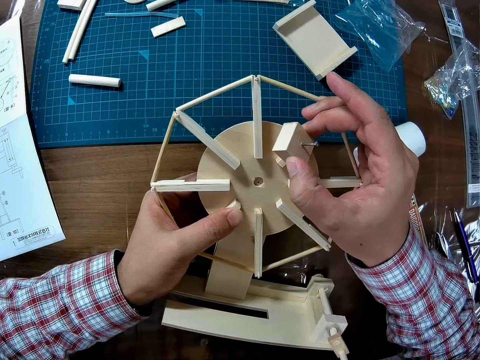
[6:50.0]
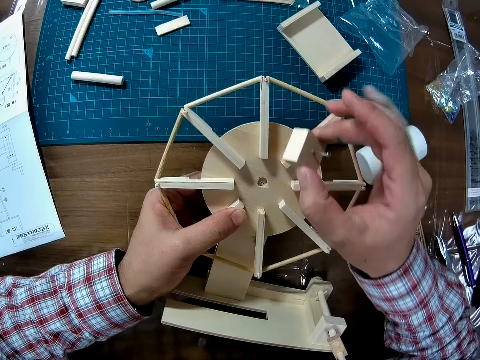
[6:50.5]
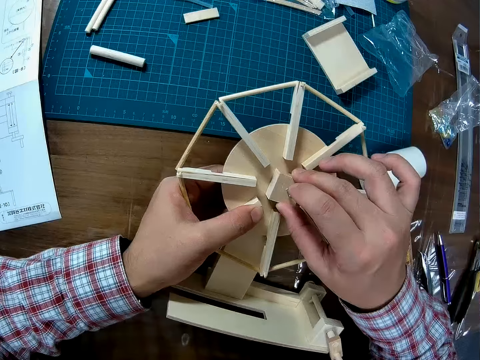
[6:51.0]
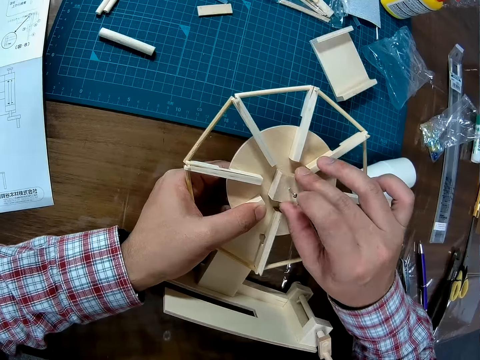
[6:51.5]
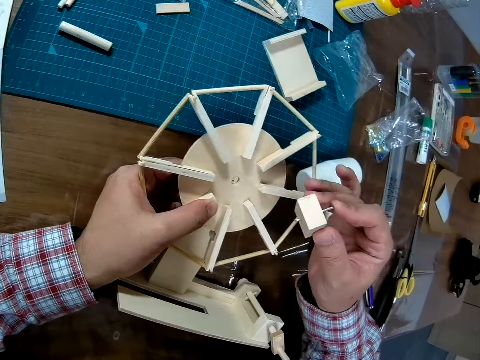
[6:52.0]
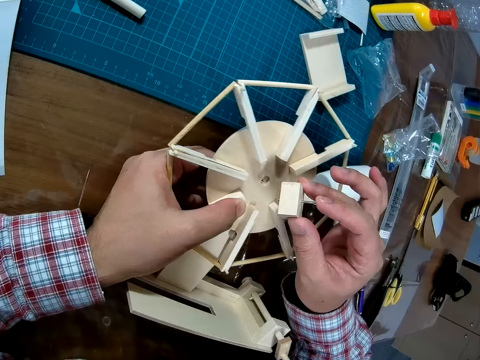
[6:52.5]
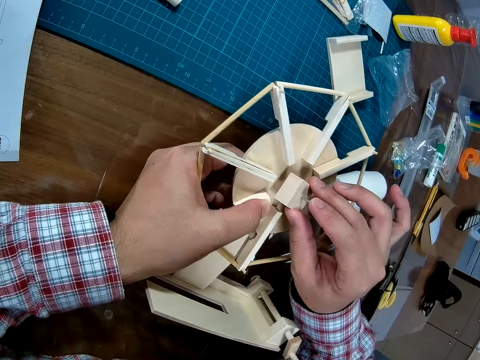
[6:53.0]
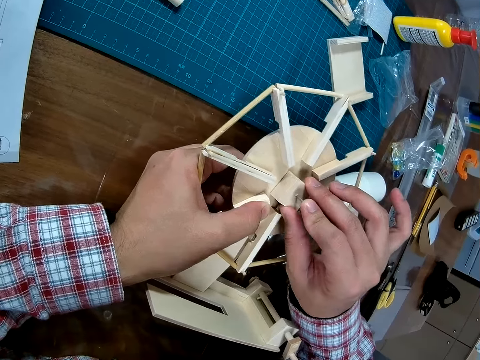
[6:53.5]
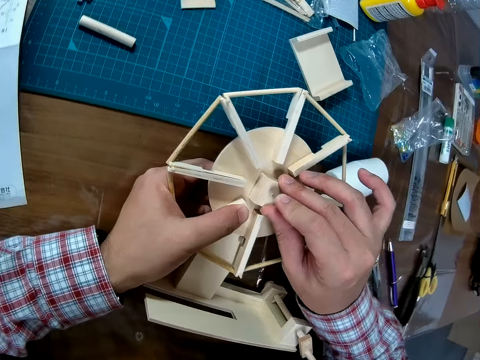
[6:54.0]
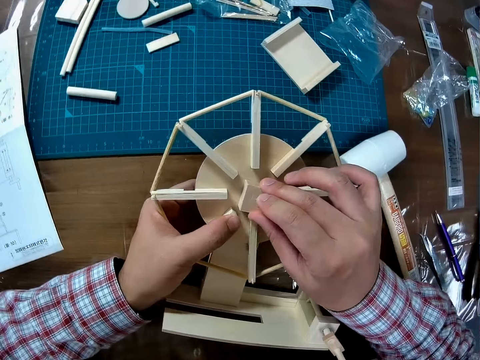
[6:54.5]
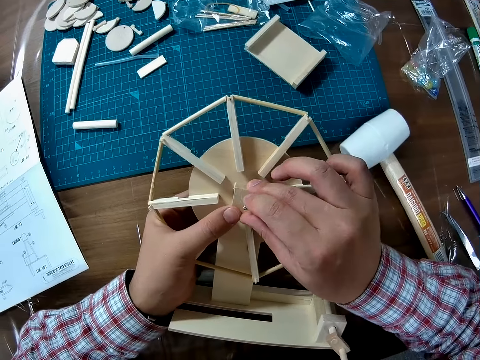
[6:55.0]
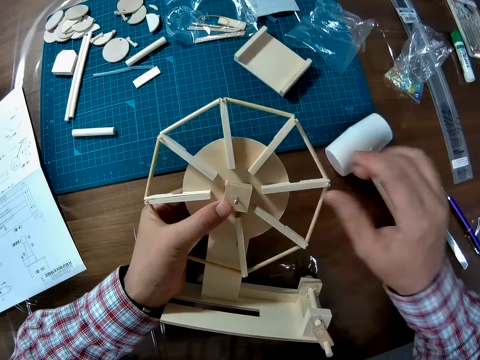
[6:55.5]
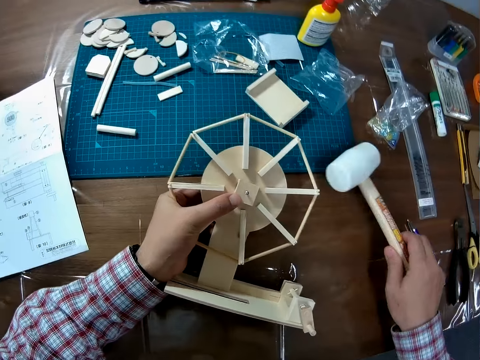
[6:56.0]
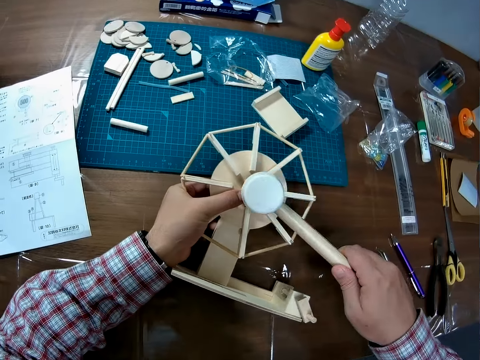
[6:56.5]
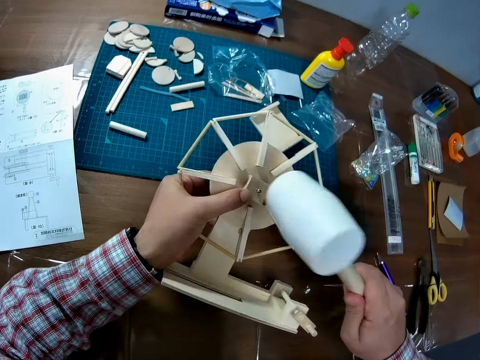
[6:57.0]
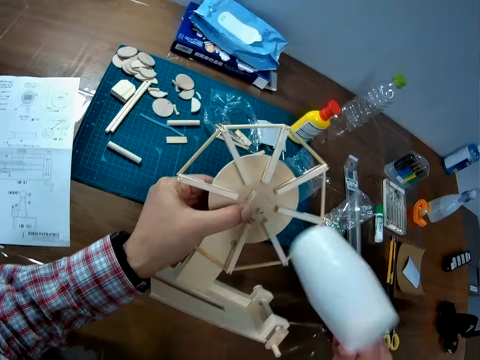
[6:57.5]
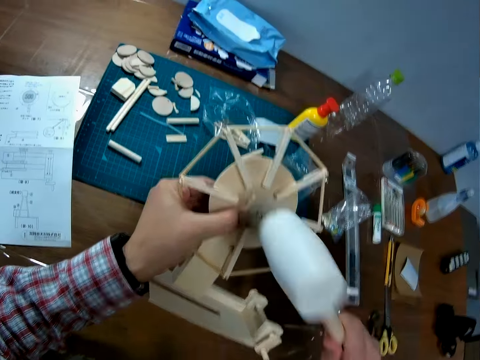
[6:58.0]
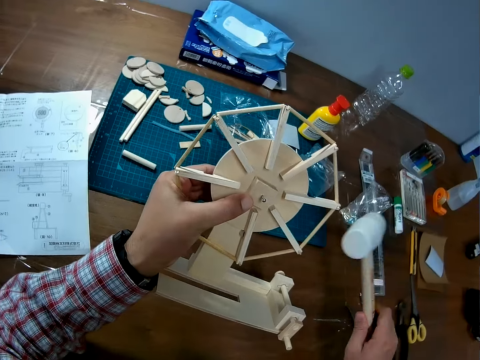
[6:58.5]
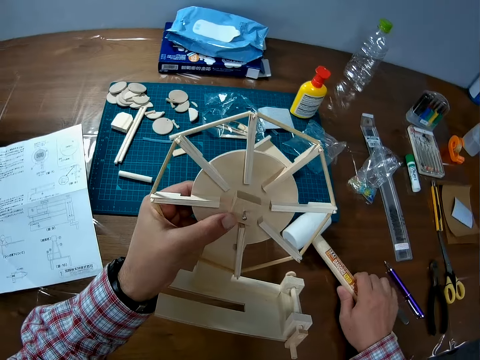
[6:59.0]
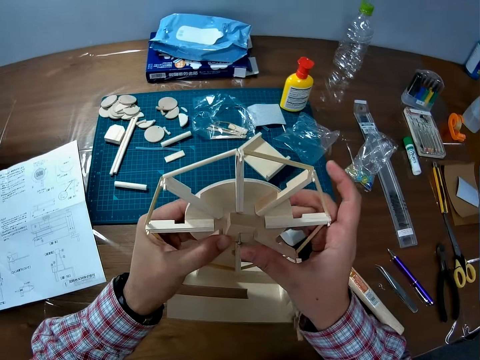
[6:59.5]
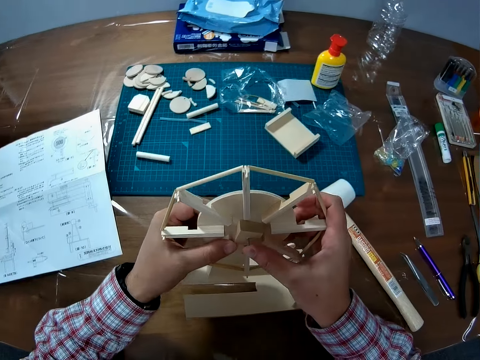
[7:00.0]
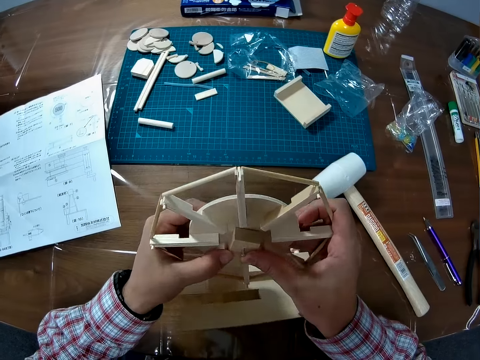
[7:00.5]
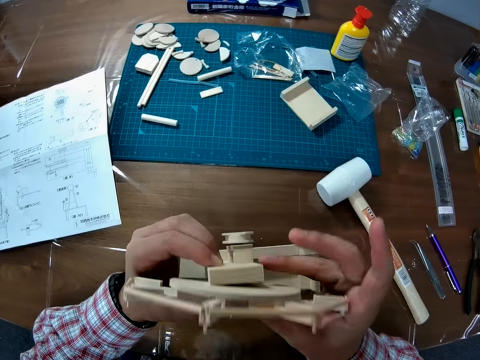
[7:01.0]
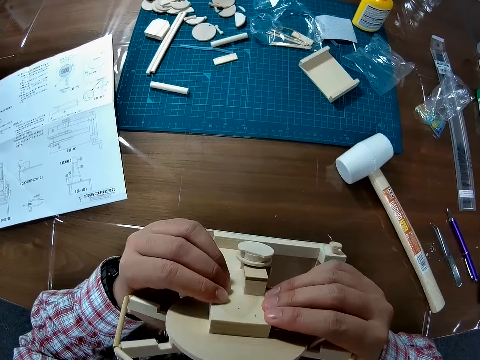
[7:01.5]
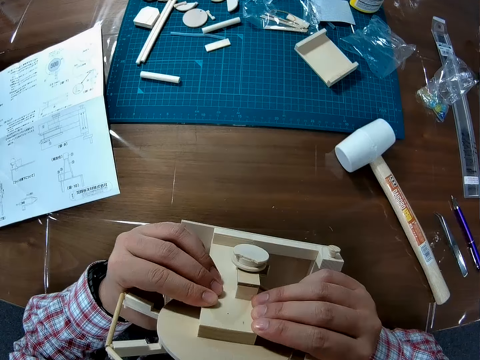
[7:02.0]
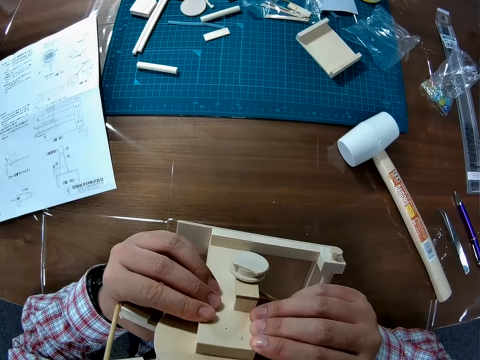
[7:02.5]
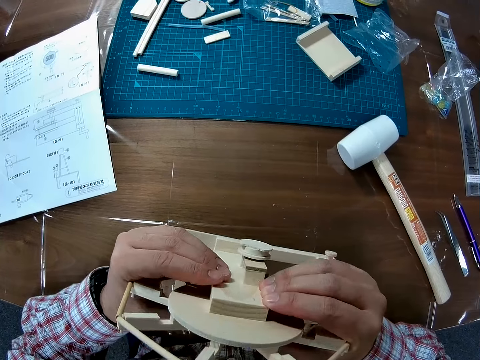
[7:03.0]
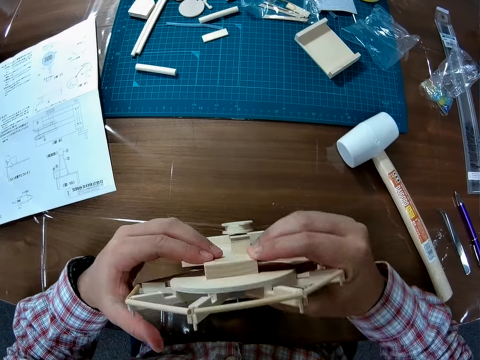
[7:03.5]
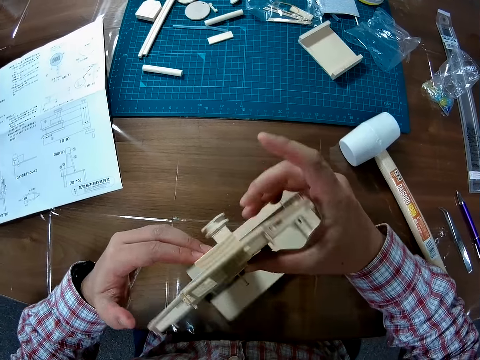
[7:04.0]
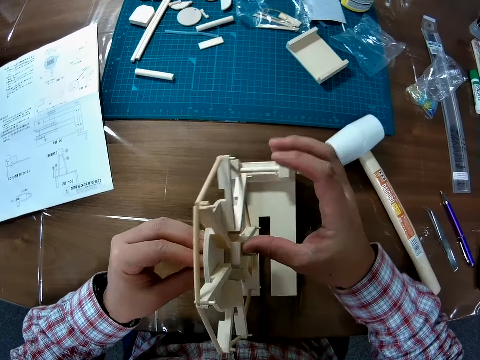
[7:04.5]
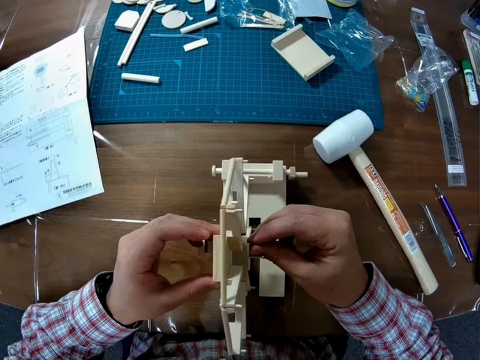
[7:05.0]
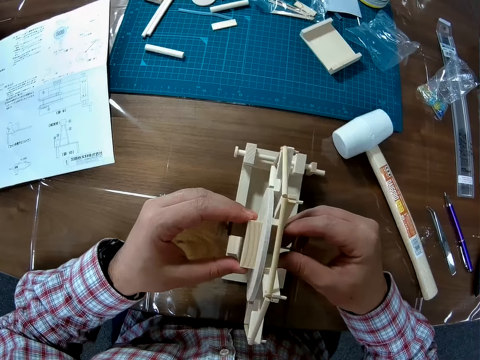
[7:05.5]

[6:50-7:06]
The camera wearer adjusts the wind vane. They fix the wood piece. They put back part of something. They remove part of something. They put back part of something. They remove one hand from something. They pick up the hammer from the table. They hit the nail on the wood piece with the hammer. They drop the hammer on the table. They press the nail in something. They examine the wind mill. They turn something.

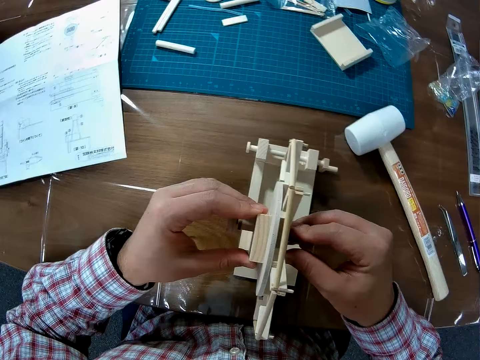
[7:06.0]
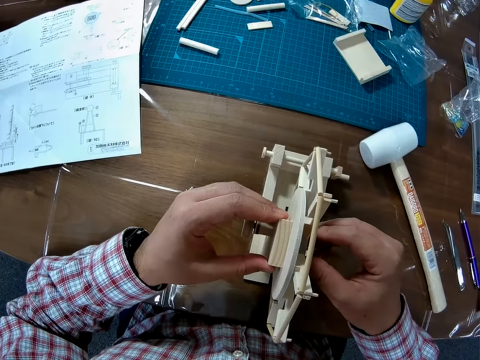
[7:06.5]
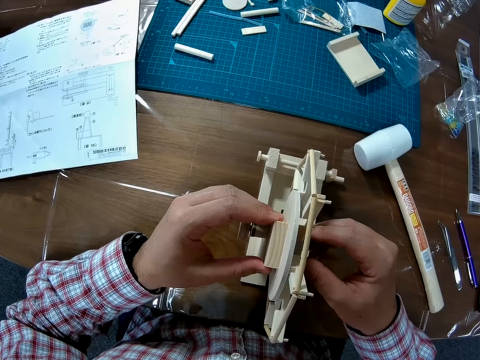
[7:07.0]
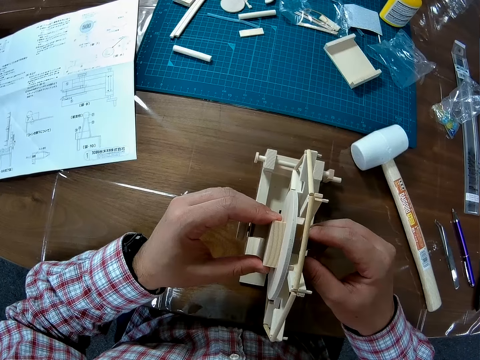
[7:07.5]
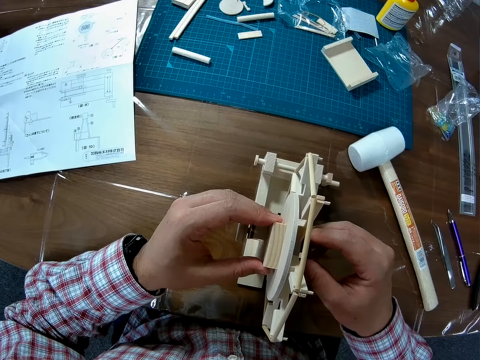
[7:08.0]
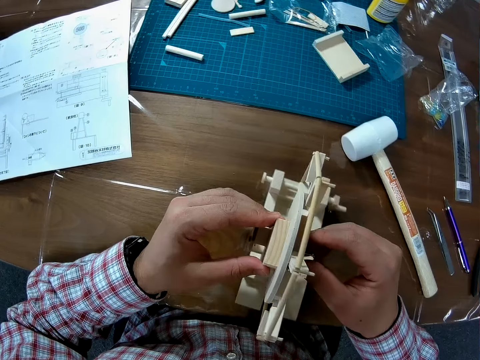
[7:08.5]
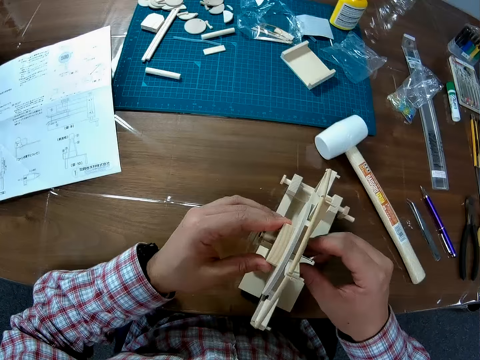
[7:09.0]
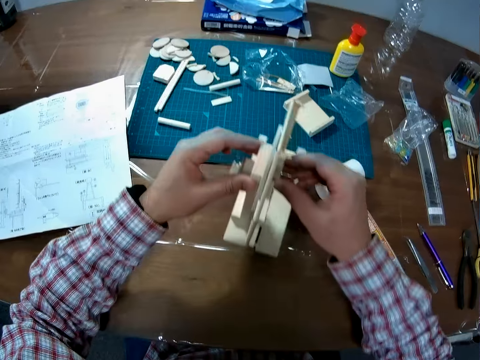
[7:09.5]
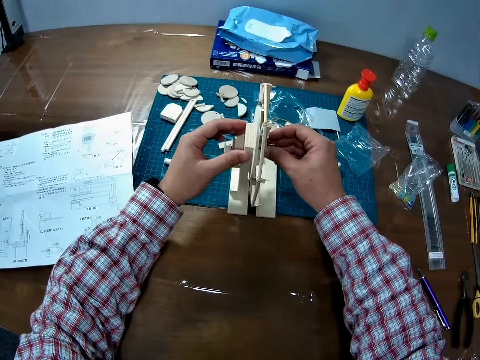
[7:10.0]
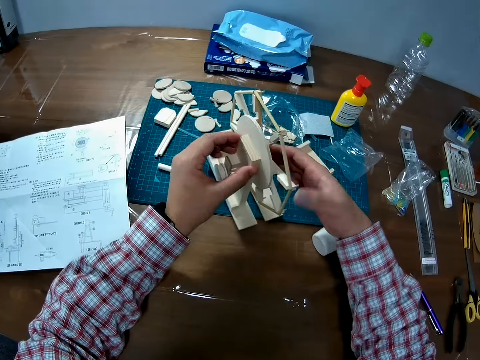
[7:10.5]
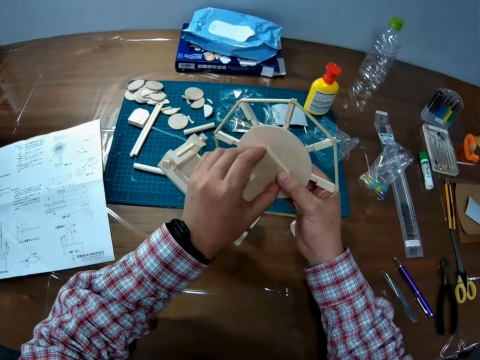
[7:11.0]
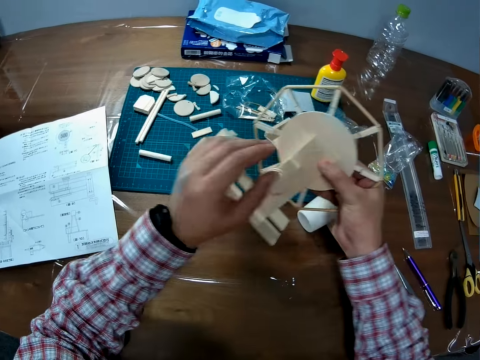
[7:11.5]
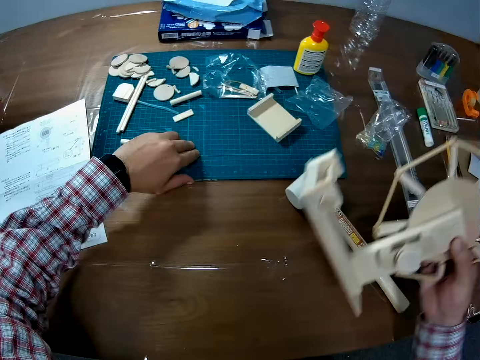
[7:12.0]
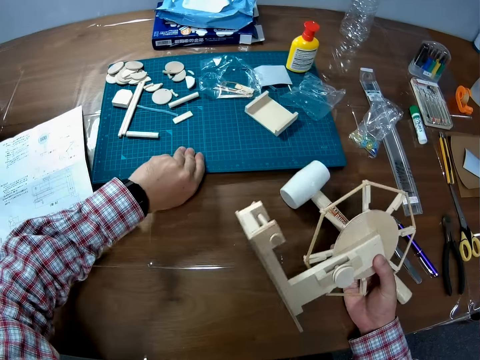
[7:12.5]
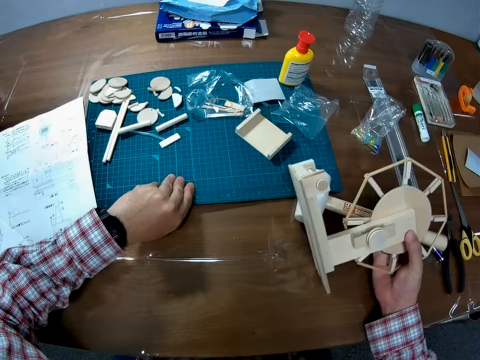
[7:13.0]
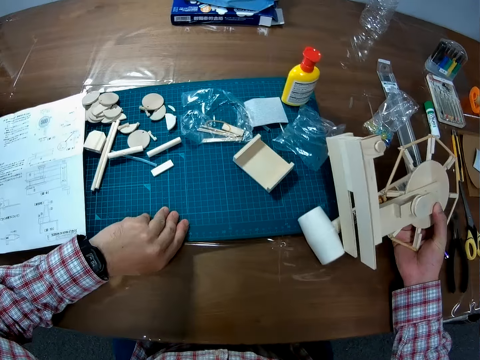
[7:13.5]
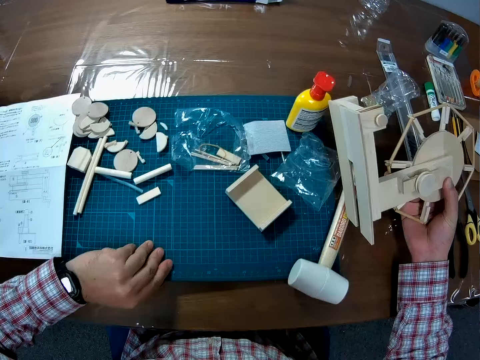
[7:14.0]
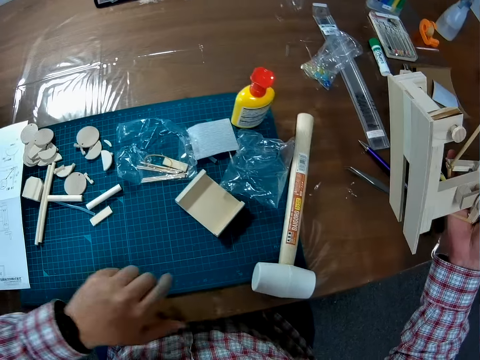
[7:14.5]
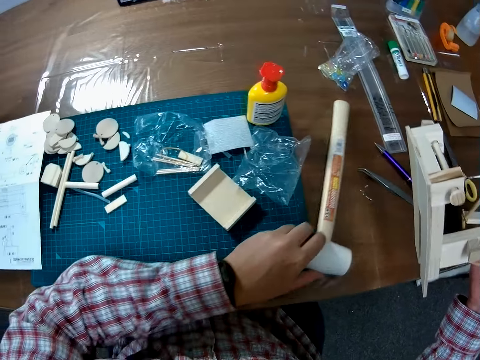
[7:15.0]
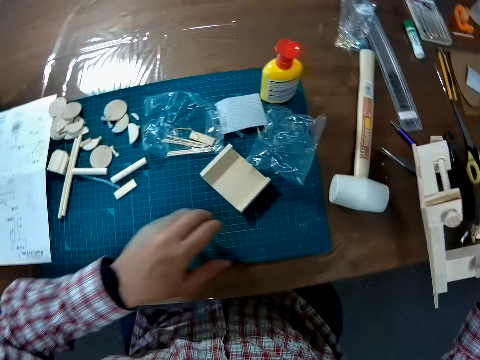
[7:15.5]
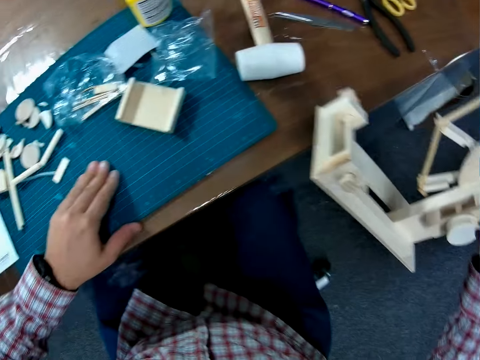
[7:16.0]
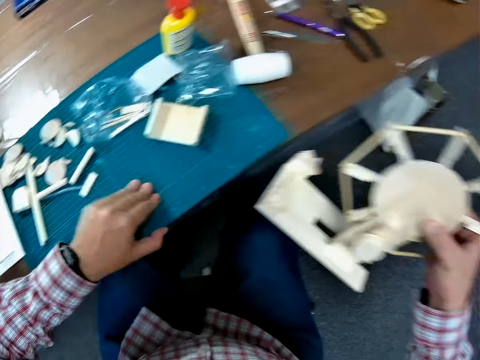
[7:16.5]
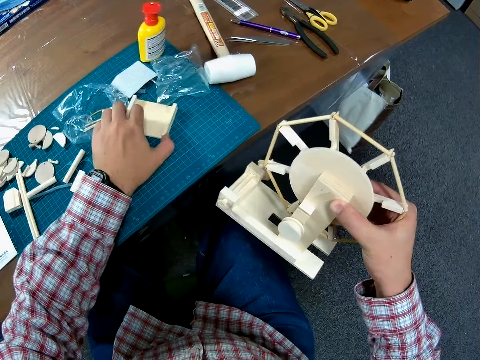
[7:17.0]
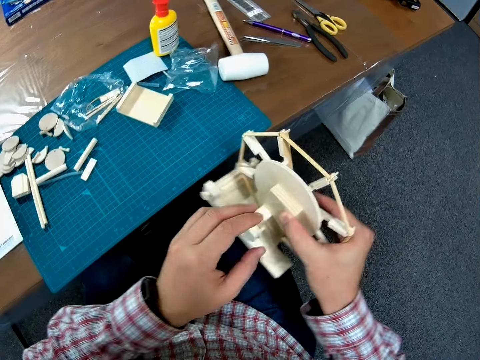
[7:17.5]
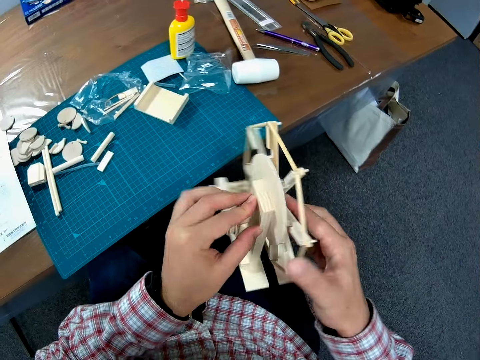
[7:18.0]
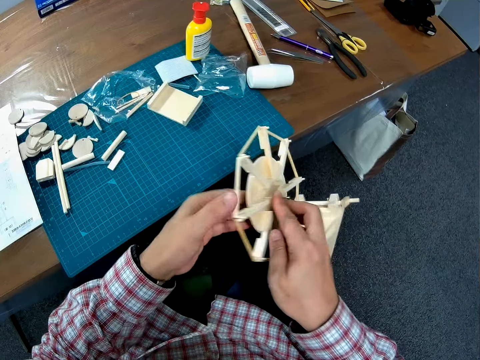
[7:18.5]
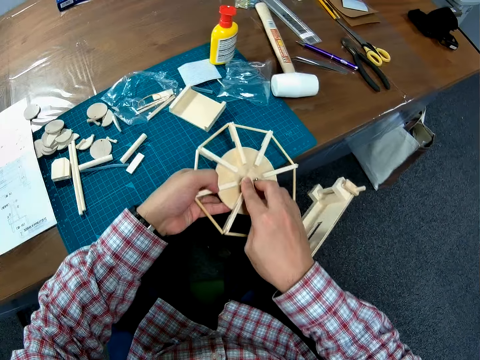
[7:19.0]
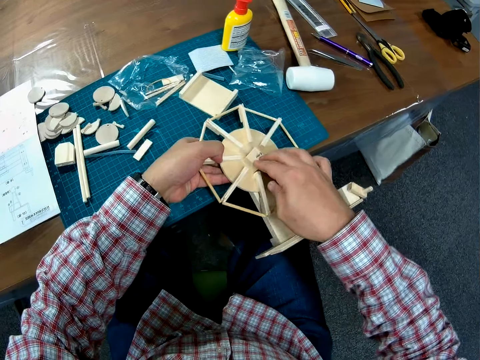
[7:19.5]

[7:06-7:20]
The camera wearer turns something. He places the wind mill on the table. He turns something. He takes the wind mill from the table. He touches the cutting mat or work mat from the table. He pulls the work mat forward with his left hand. He moves the rubber mallet. He touches the cutting mat. He moves the work mat forward. He moves a piece of craft wood on the work mat. He holds something with both hands and turns something.
